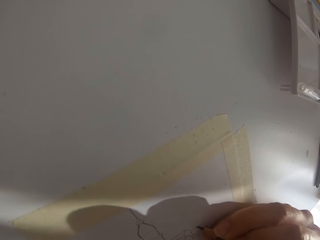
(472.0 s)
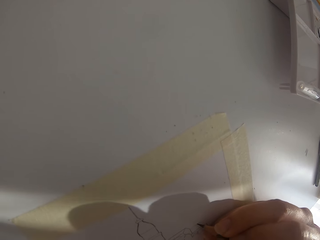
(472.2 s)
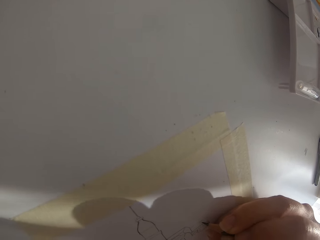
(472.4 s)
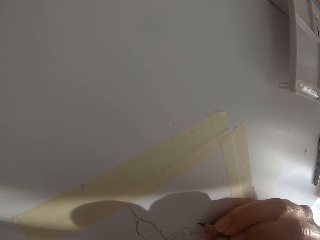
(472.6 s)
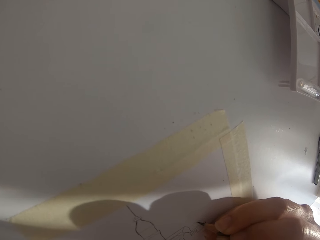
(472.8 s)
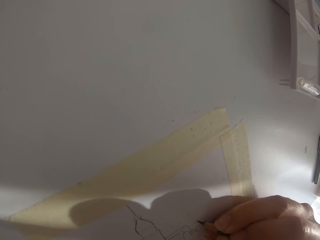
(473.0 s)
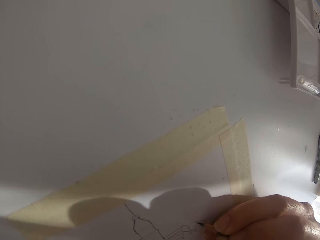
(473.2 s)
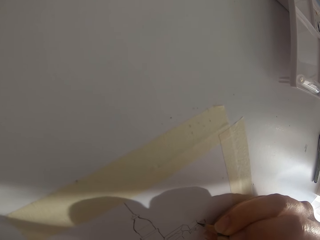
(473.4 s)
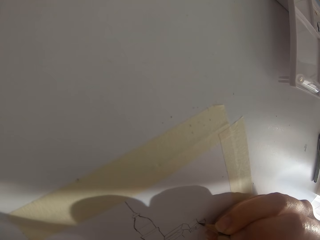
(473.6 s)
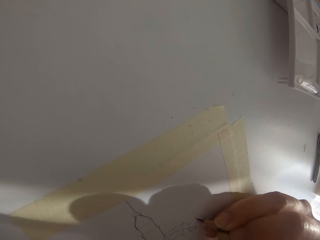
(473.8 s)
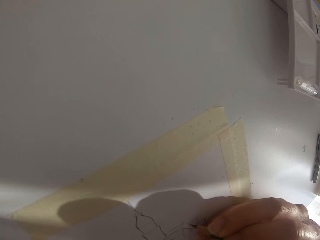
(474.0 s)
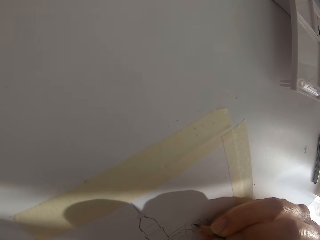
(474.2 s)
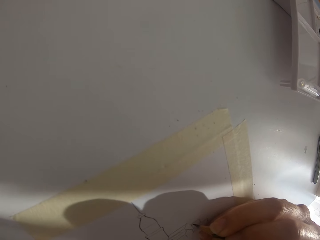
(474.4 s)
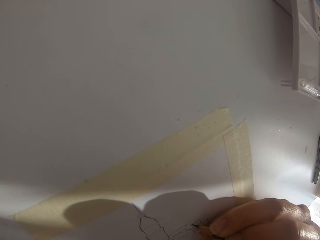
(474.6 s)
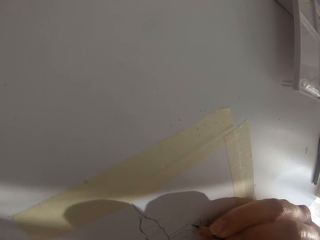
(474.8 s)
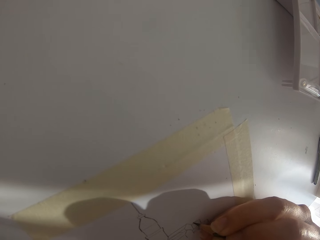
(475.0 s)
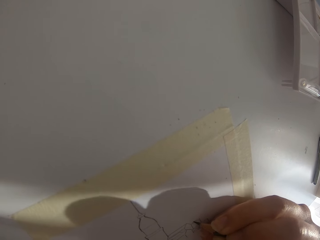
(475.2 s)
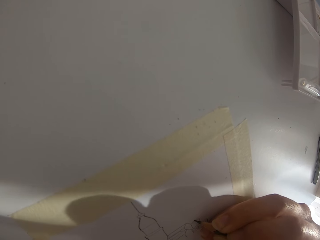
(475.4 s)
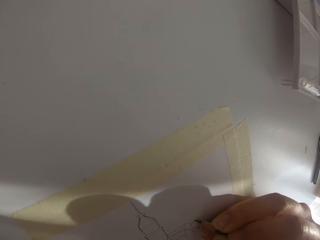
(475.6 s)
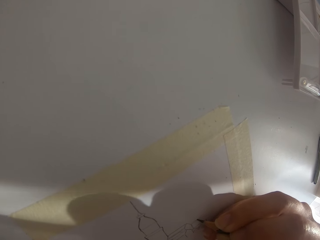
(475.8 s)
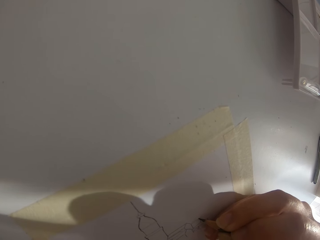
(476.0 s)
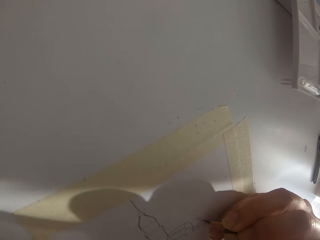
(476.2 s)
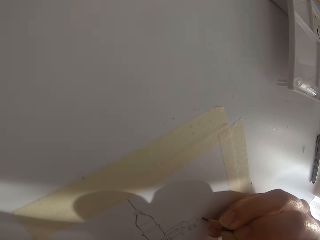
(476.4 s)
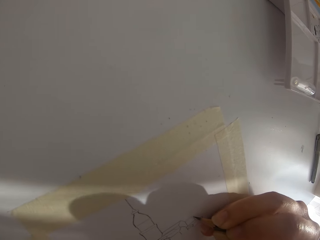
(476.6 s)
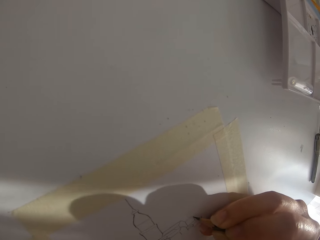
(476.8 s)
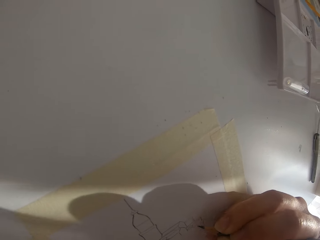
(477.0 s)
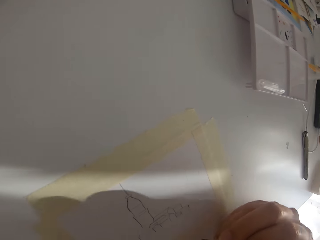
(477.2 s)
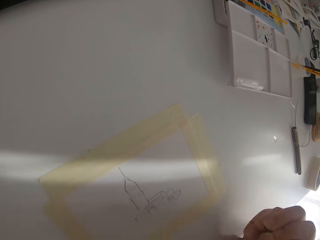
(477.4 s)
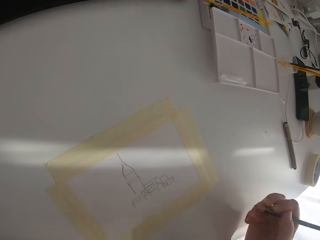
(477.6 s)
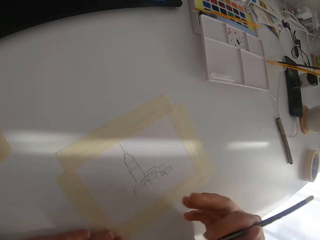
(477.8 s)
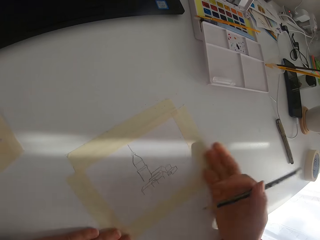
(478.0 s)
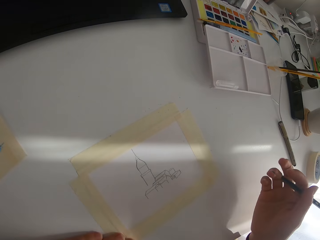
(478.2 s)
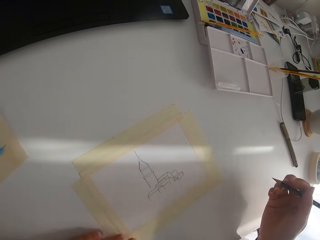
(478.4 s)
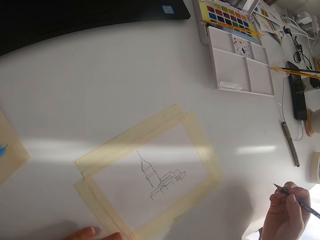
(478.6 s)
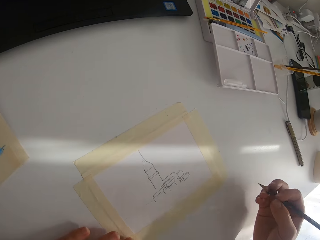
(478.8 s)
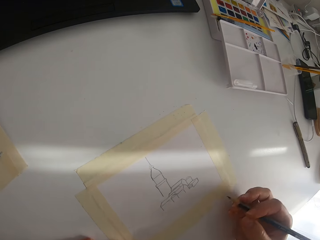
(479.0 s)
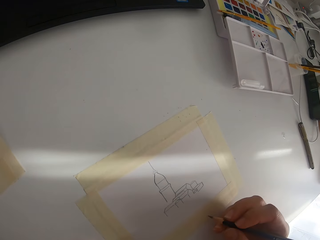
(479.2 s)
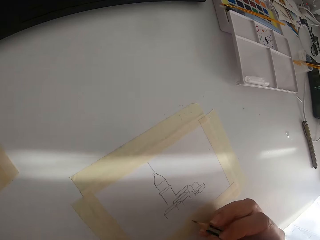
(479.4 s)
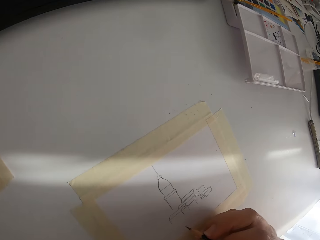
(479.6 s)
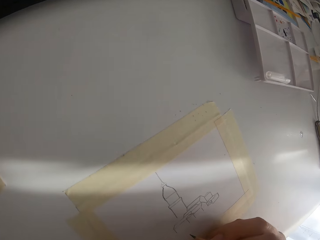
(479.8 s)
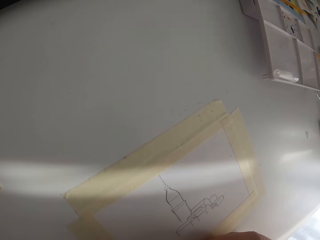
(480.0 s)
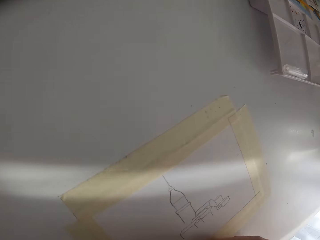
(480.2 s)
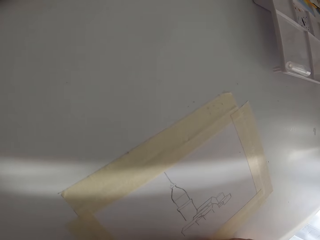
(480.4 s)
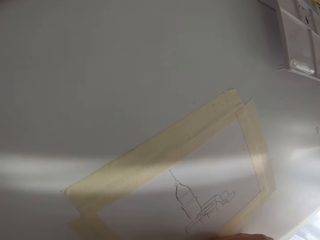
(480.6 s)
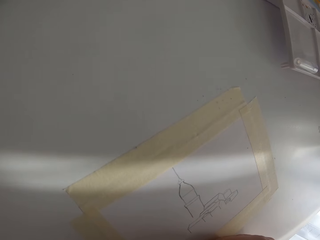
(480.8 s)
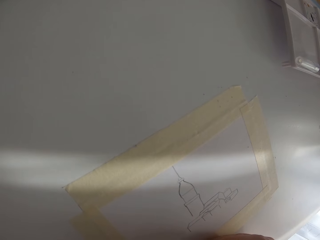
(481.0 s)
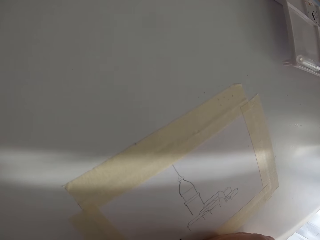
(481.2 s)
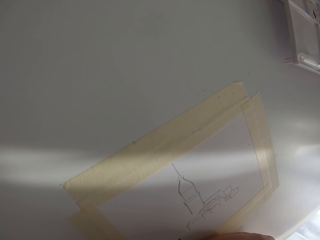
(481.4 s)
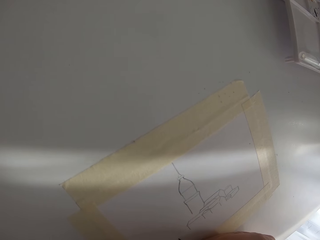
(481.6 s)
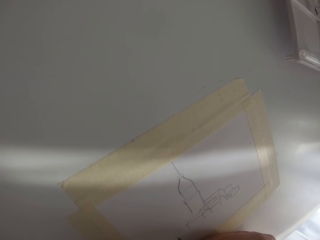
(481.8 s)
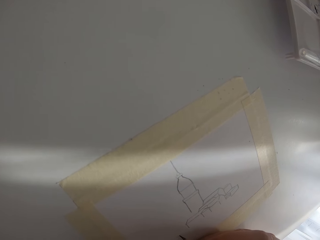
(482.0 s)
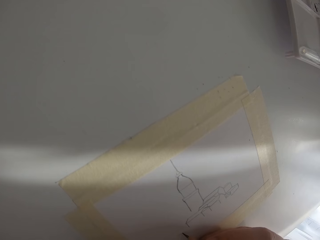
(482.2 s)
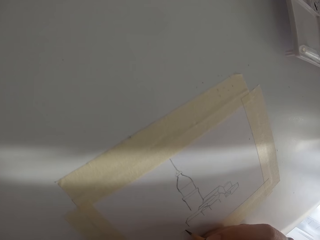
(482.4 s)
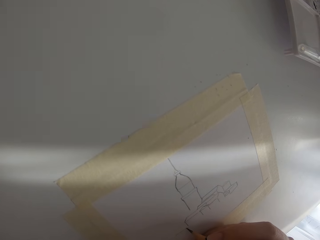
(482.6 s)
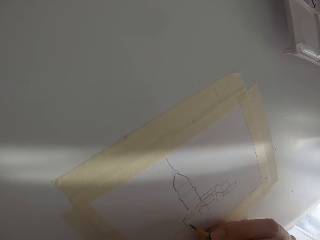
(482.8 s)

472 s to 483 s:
The camera wearer wipes the drawing with the right hand. They lift up the right arm. They draw with a pencil.

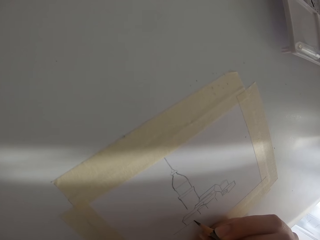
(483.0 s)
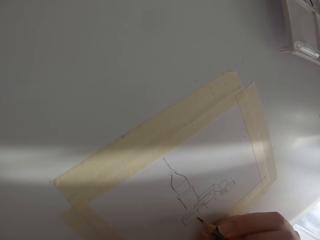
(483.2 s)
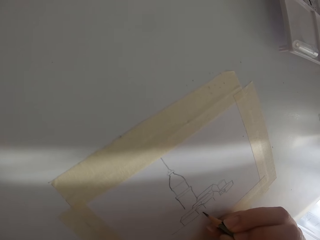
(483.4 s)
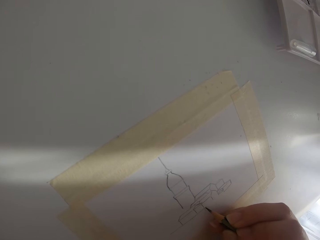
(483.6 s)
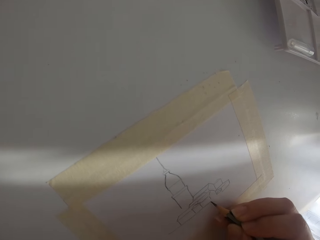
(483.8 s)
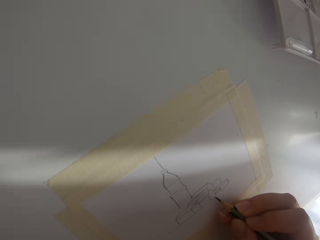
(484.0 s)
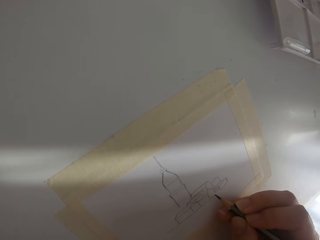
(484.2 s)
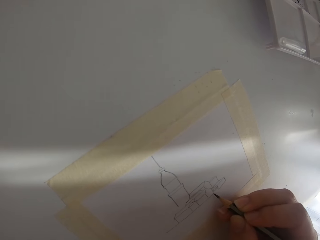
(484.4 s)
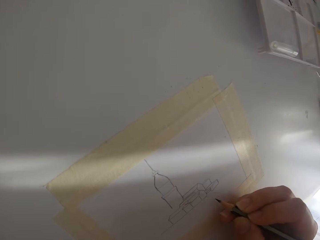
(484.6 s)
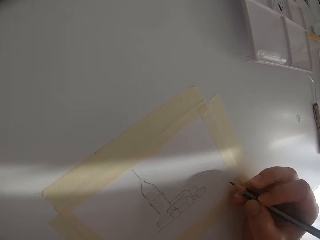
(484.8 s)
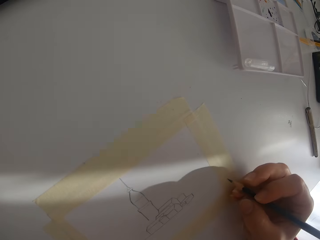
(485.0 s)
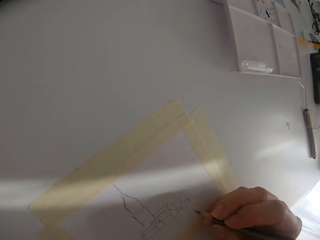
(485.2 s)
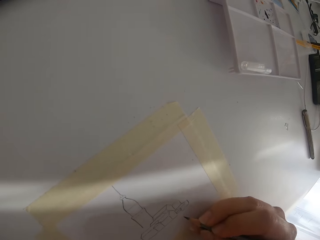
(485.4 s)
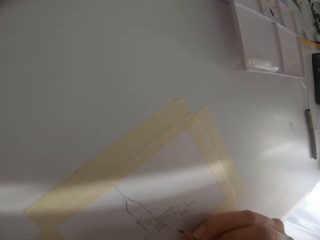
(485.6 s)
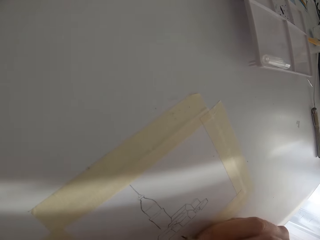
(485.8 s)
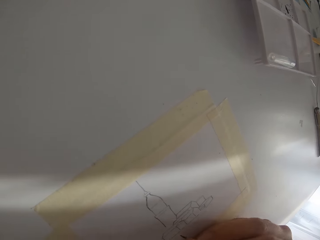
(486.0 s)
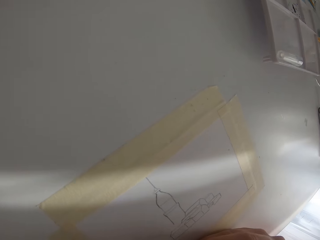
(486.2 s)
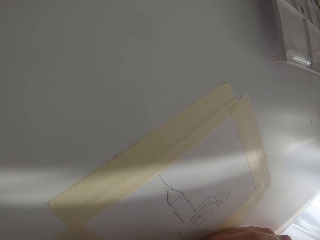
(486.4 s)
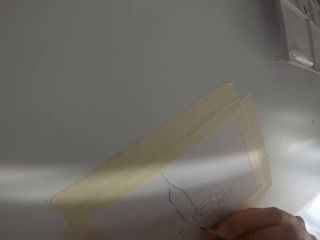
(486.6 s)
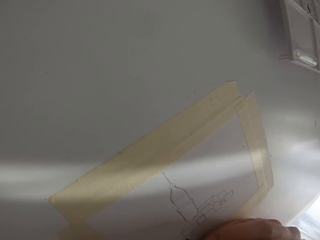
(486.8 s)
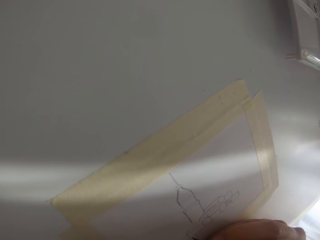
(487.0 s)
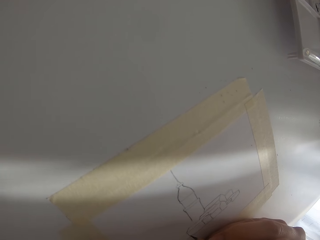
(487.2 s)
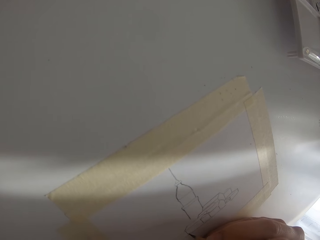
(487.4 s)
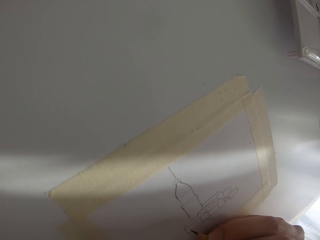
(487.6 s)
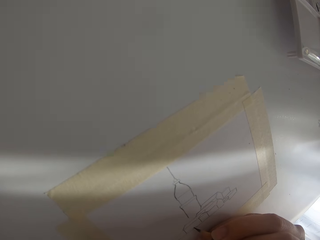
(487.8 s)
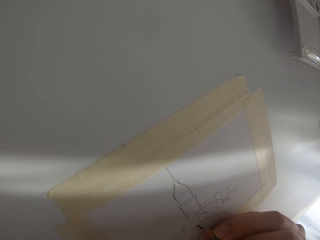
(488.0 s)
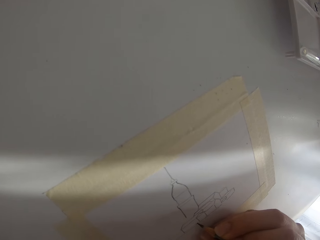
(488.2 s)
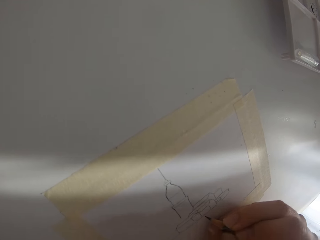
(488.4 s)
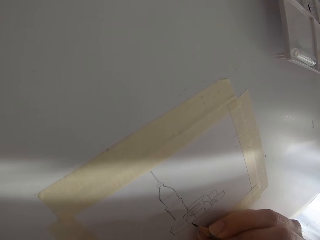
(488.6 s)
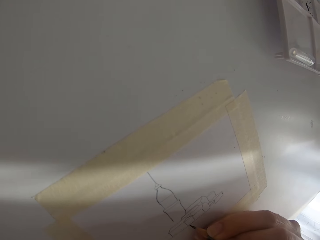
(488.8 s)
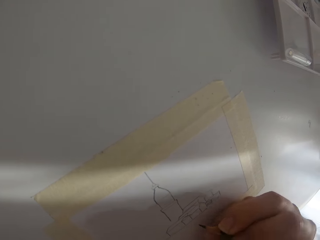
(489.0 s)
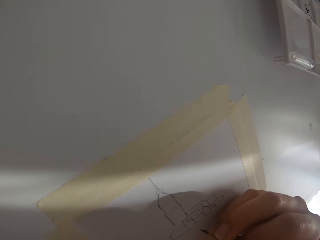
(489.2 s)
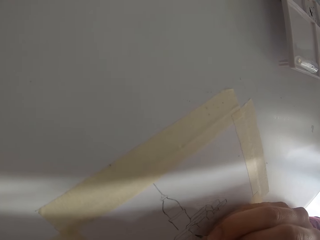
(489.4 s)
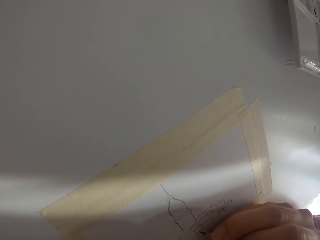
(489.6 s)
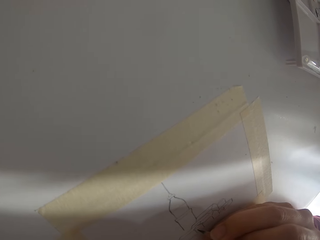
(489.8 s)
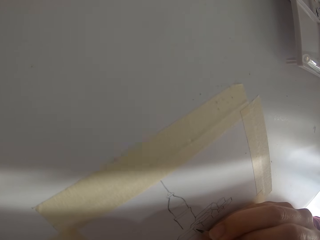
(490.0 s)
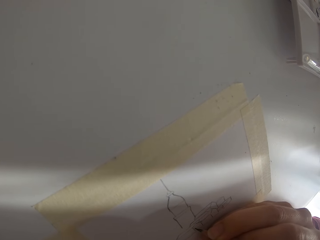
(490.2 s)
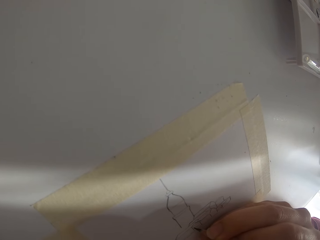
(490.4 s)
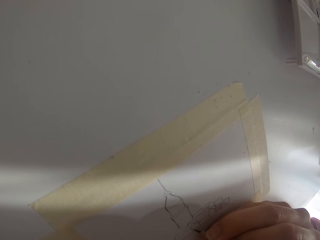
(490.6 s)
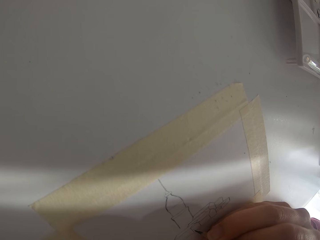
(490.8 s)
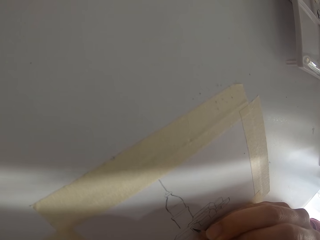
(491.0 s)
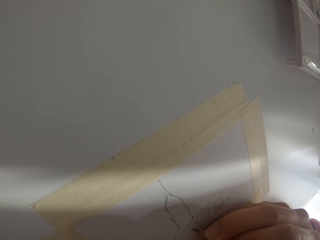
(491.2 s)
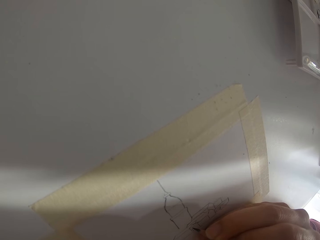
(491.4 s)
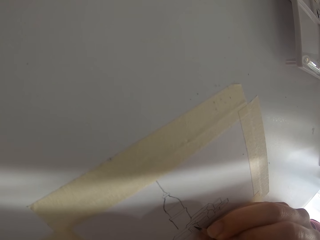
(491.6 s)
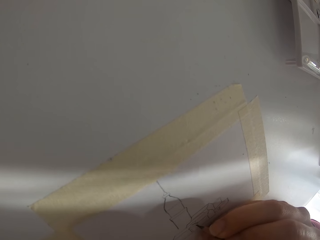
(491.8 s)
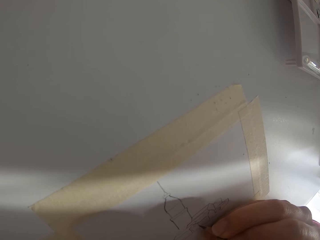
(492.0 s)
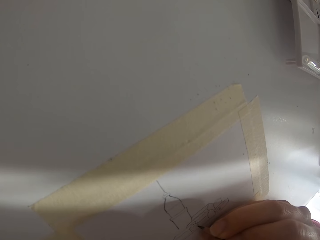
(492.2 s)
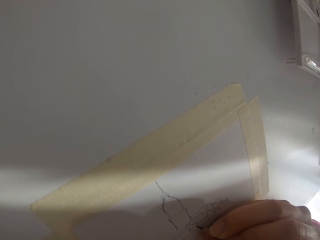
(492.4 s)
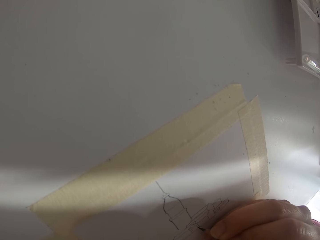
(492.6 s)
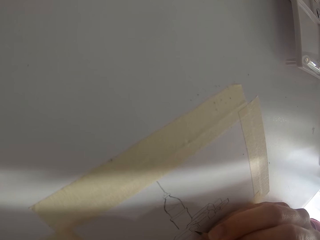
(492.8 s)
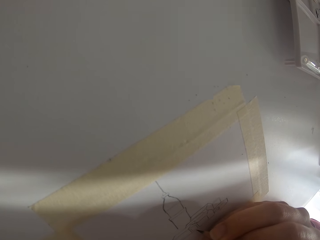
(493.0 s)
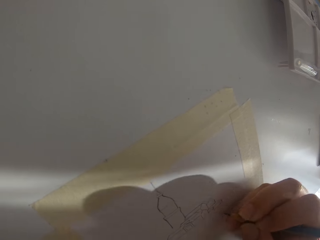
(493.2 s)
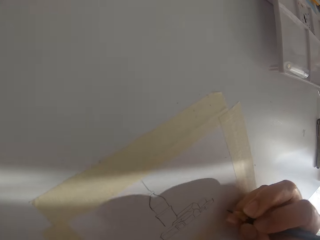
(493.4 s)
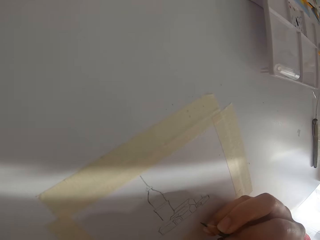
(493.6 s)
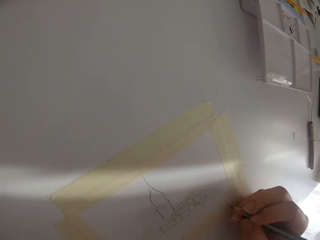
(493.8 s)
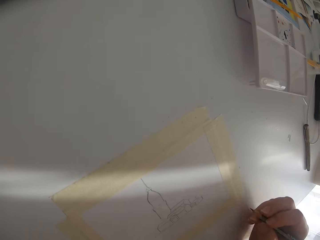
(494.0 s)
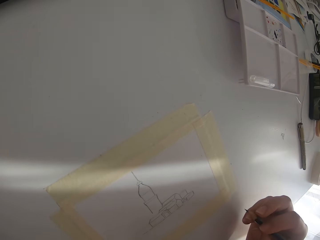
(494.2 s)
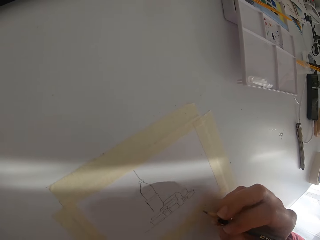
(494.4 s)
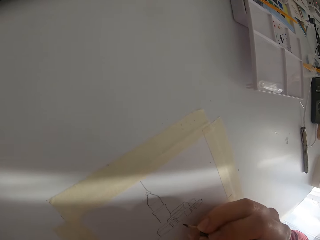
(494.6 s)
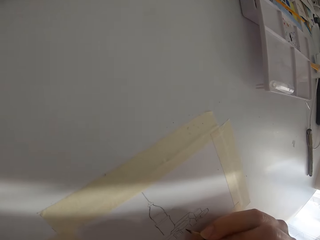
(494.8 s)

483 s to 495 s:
The camera wearer draws on the paper. They draw on the paper repeatedly.
